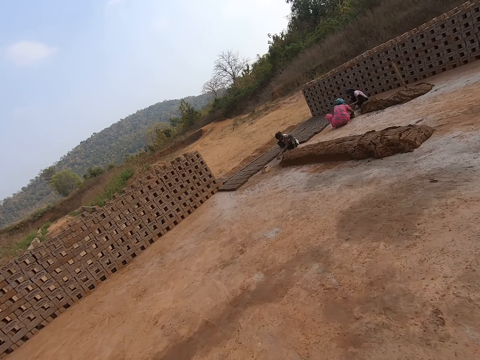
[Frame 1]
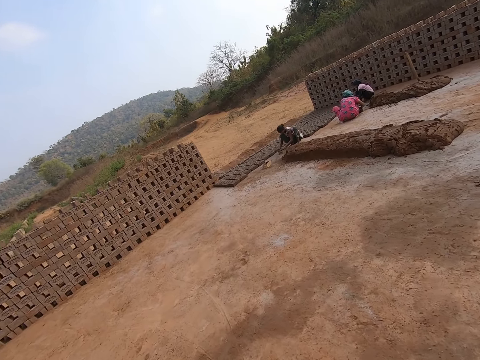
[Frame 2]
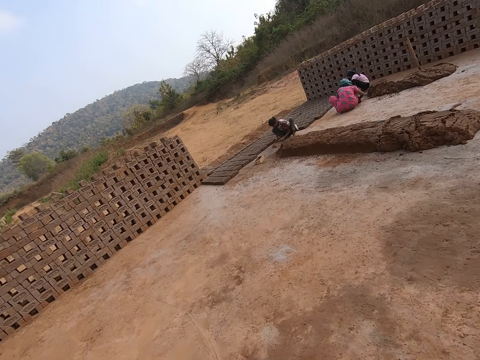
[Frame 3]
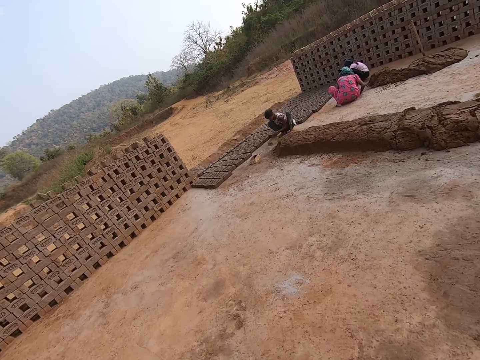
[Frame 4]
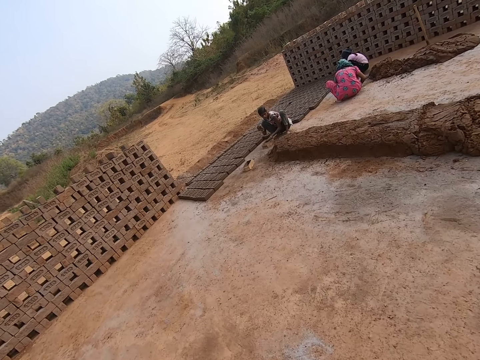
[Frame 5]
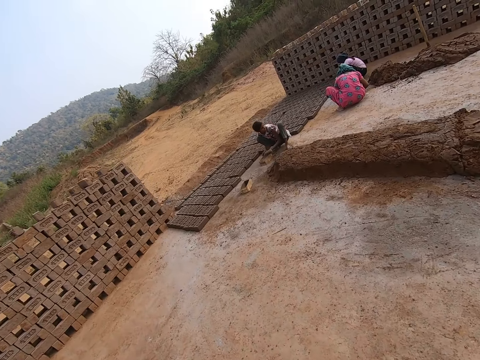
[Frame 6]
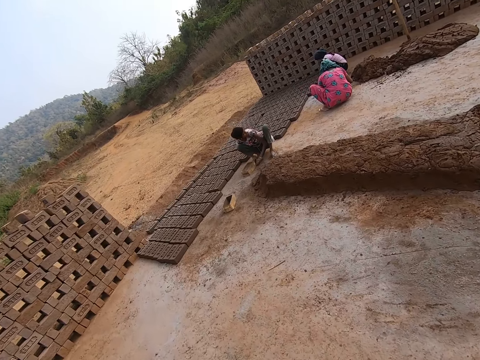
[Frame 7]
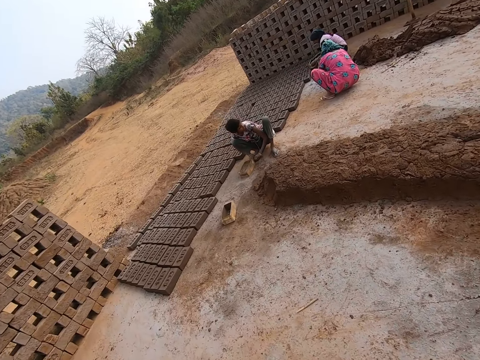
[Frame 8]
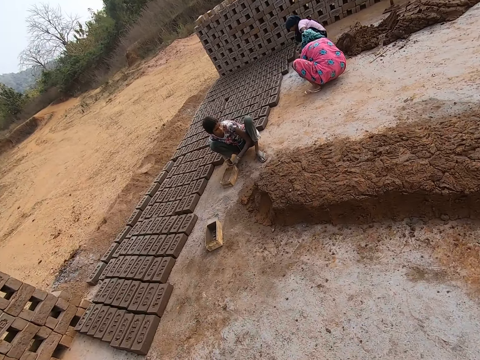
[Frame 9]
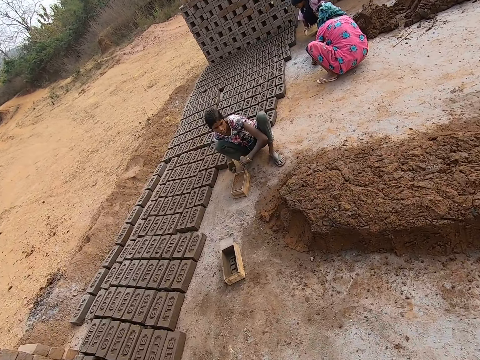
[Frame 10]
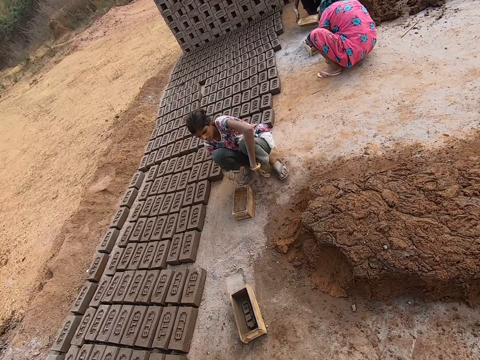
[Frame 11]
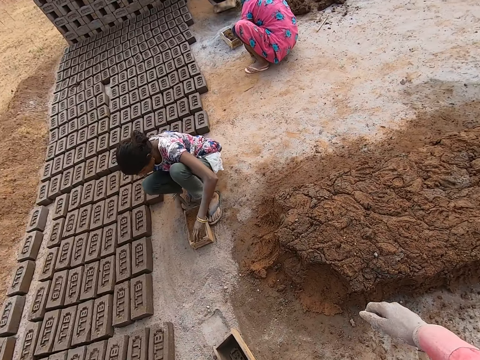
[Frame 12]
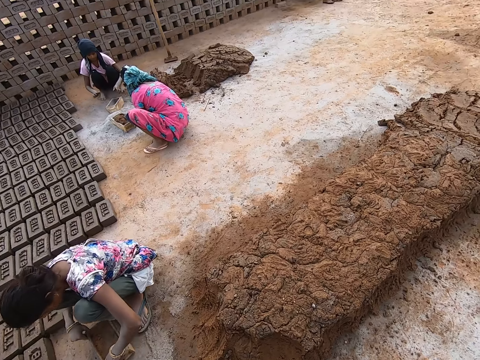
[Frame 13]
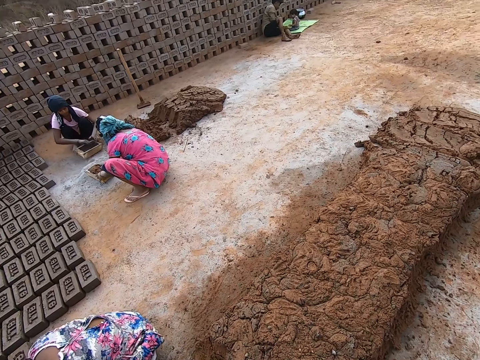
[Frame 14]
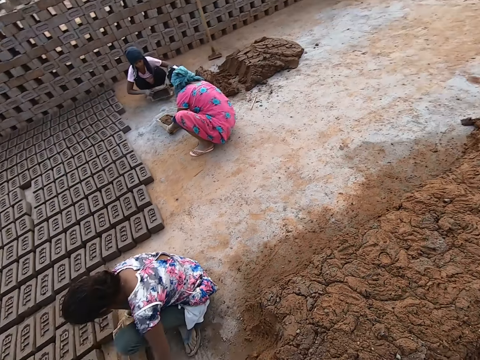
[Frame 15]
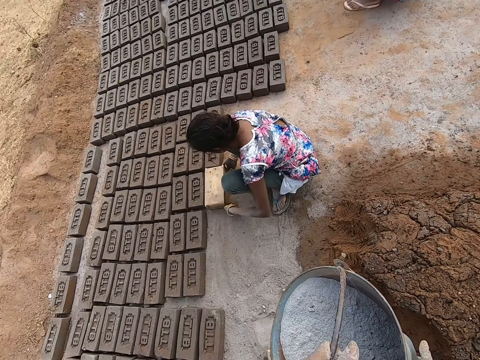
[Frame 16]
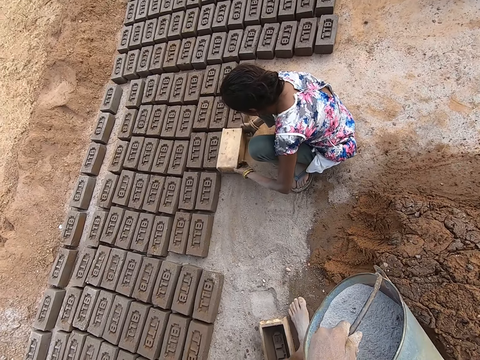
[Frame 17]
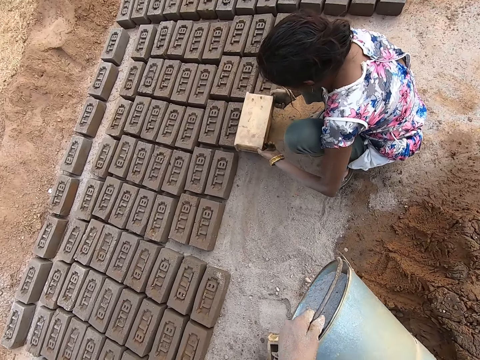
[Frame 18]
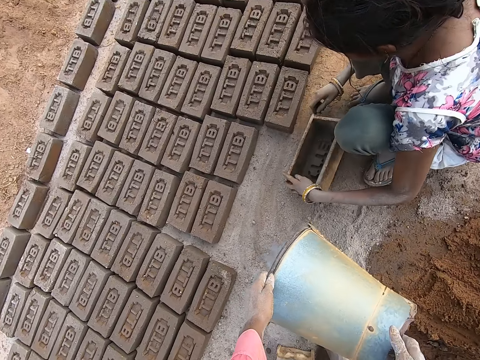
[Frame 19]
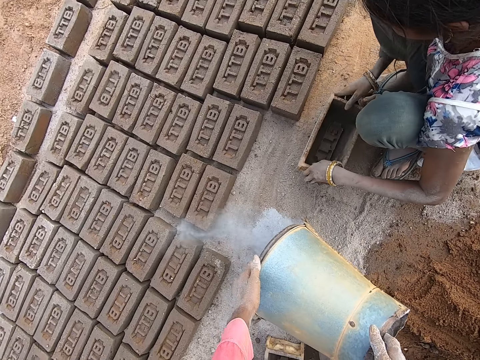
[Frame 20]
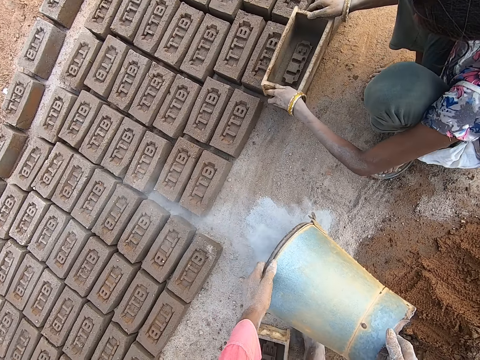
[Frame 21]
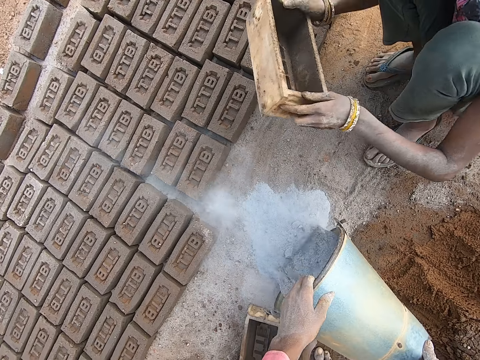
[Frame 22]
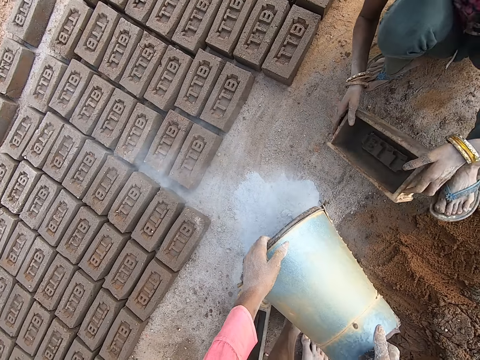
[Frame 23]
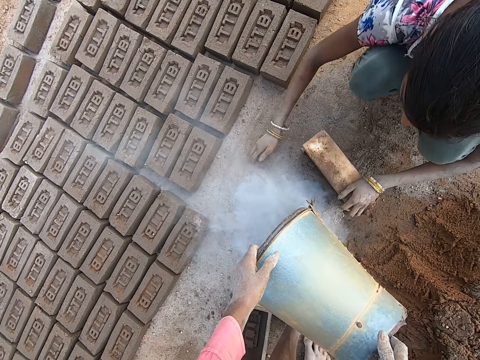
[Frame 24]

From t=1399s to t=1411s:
The camera wearer pours the soil on the ground.

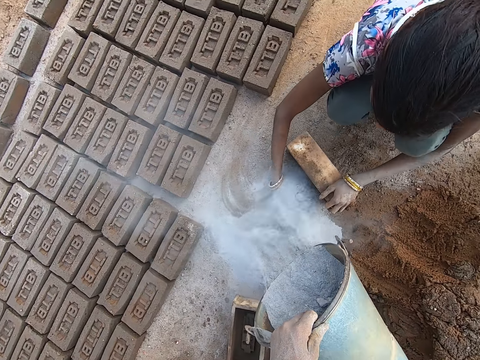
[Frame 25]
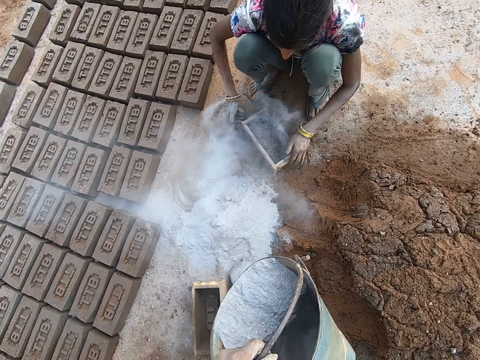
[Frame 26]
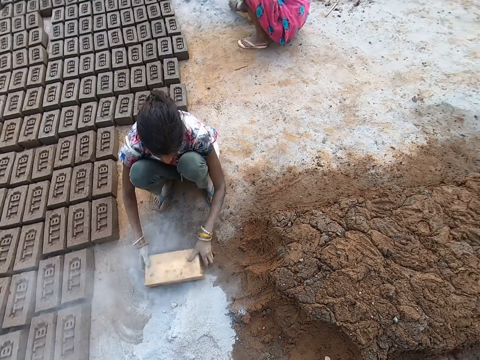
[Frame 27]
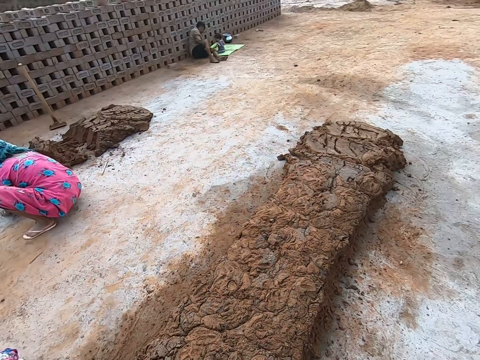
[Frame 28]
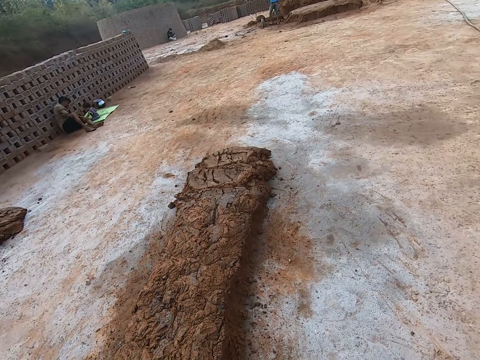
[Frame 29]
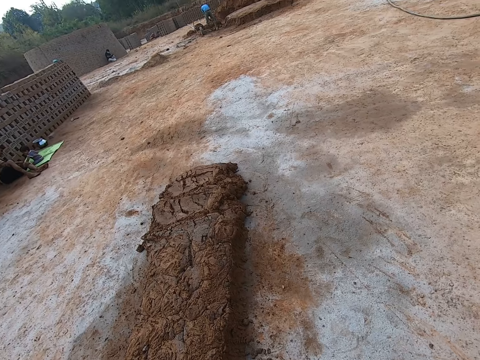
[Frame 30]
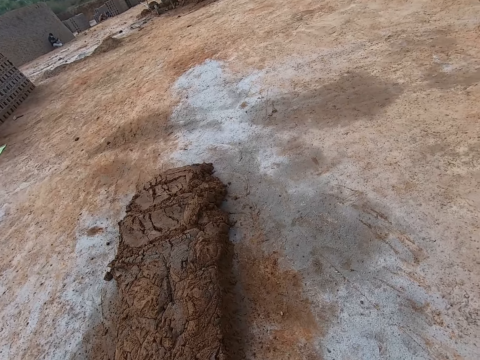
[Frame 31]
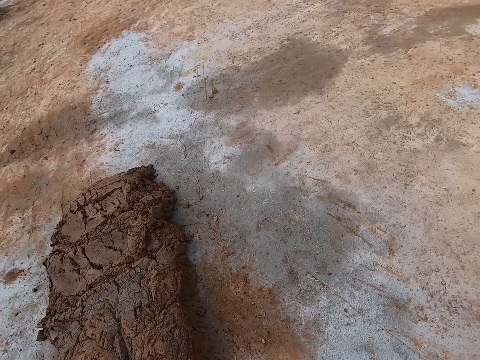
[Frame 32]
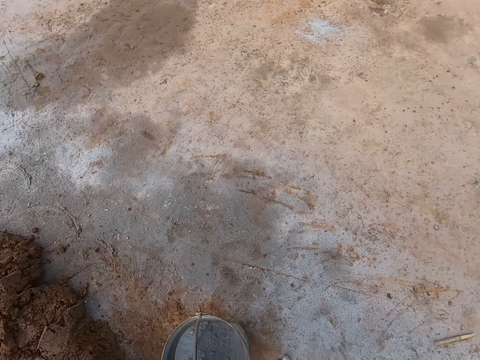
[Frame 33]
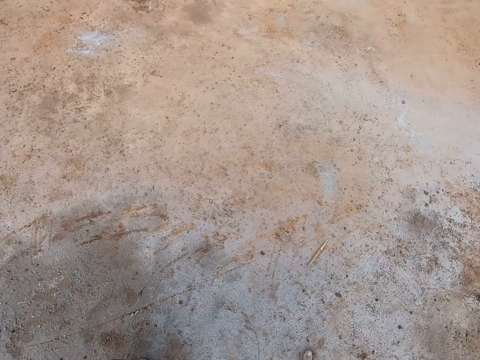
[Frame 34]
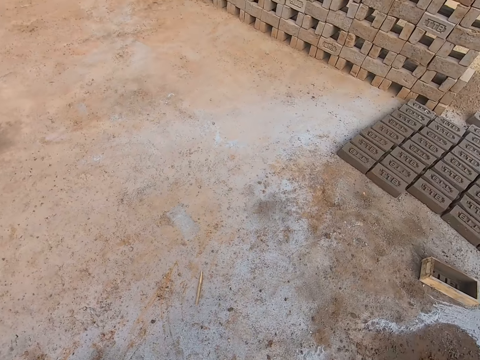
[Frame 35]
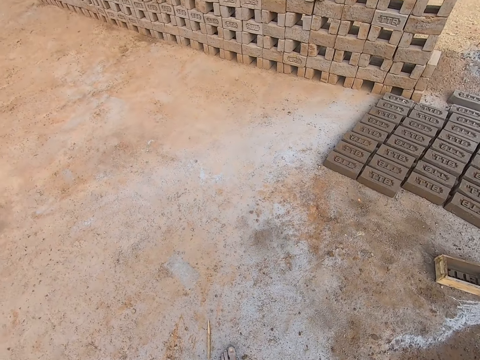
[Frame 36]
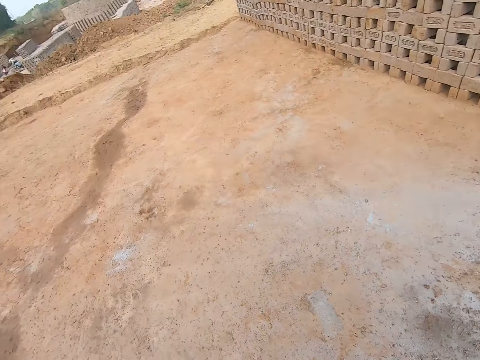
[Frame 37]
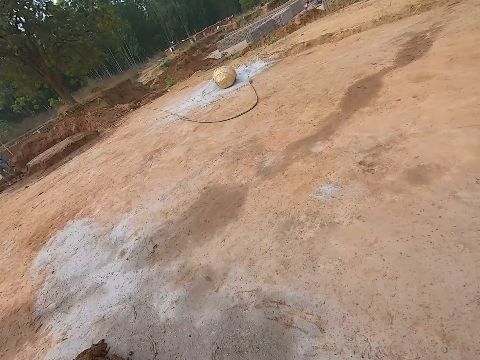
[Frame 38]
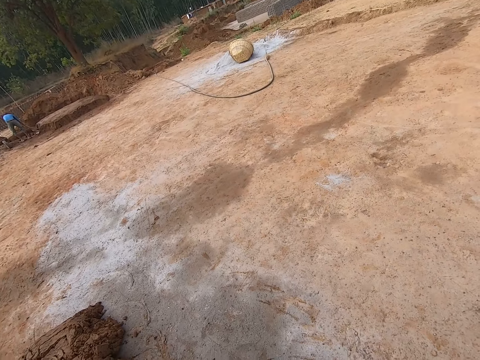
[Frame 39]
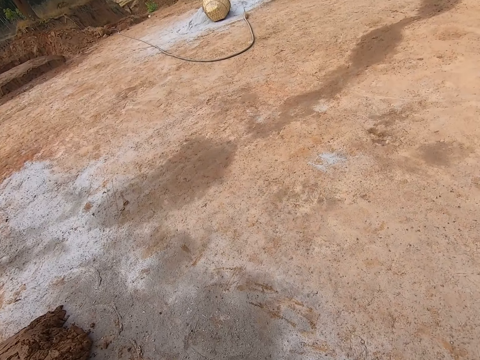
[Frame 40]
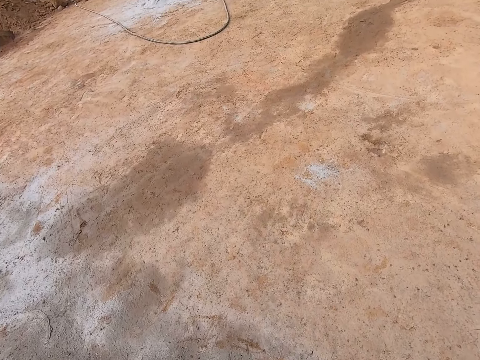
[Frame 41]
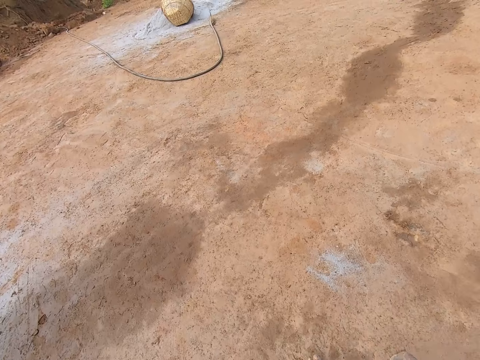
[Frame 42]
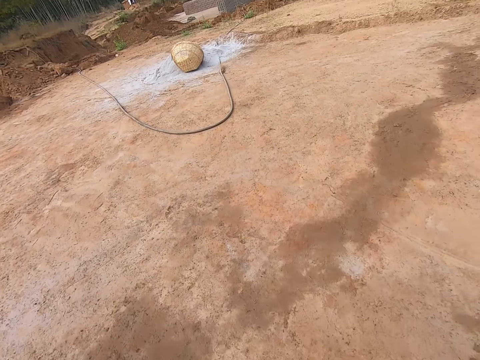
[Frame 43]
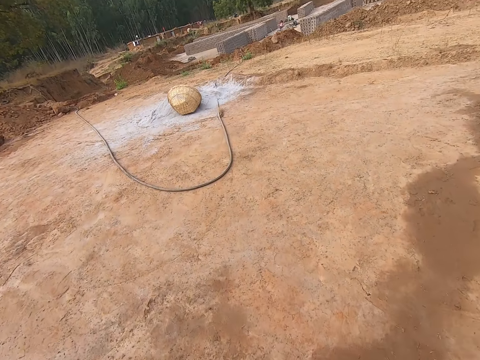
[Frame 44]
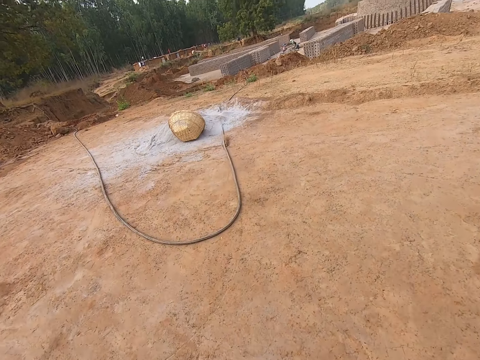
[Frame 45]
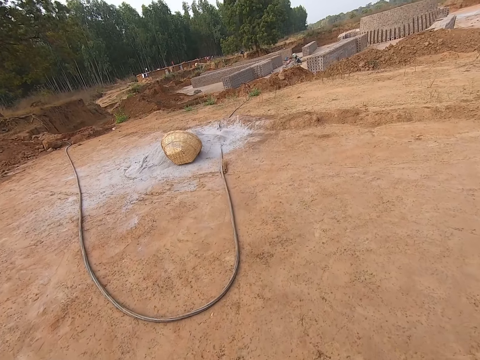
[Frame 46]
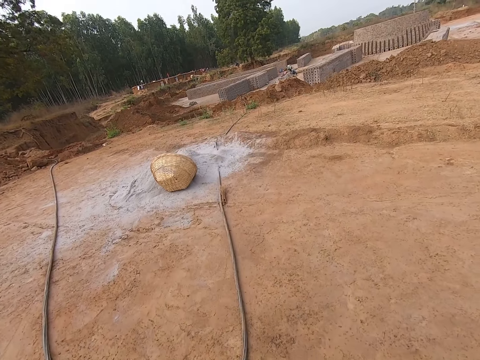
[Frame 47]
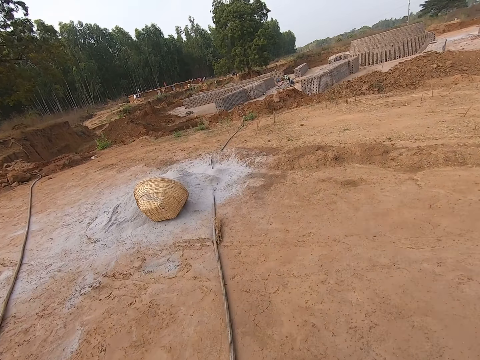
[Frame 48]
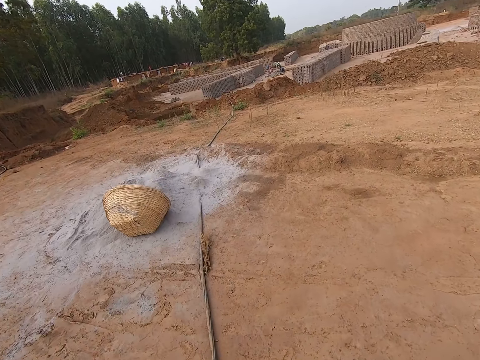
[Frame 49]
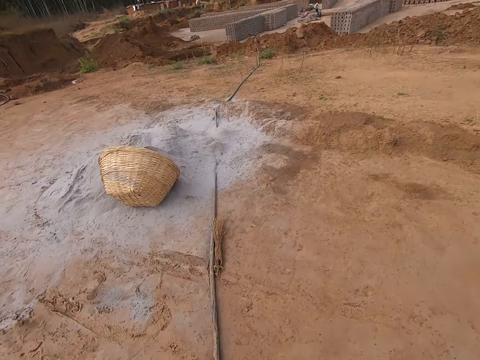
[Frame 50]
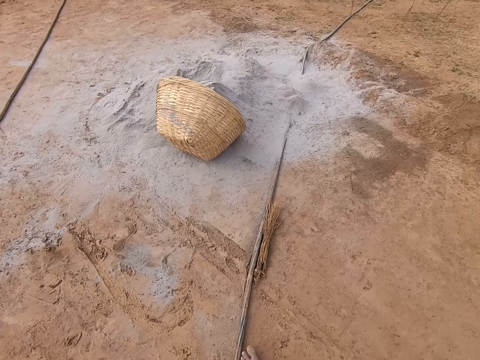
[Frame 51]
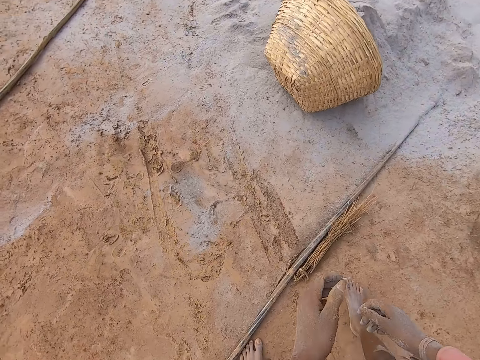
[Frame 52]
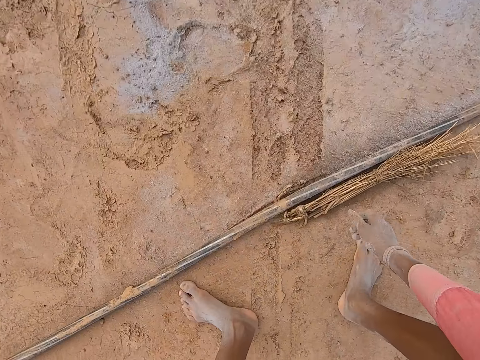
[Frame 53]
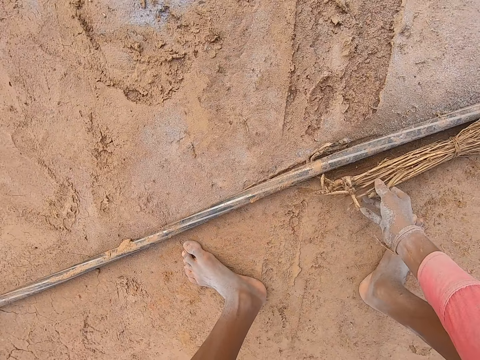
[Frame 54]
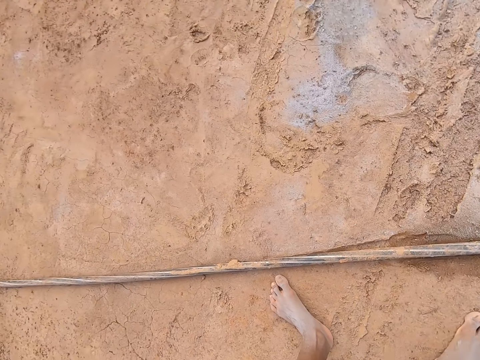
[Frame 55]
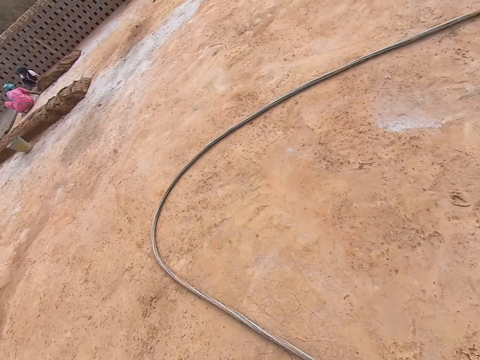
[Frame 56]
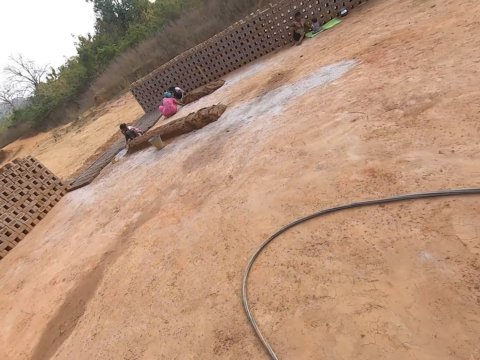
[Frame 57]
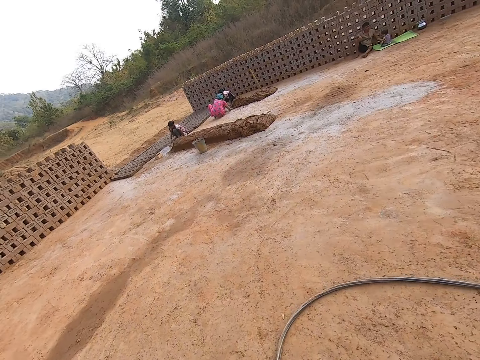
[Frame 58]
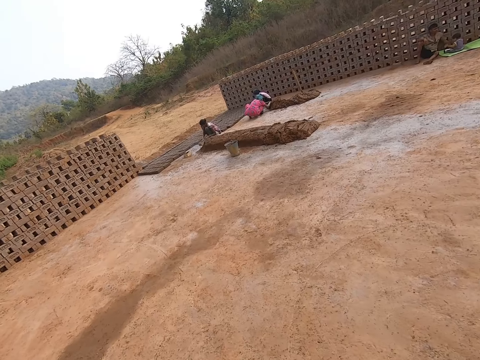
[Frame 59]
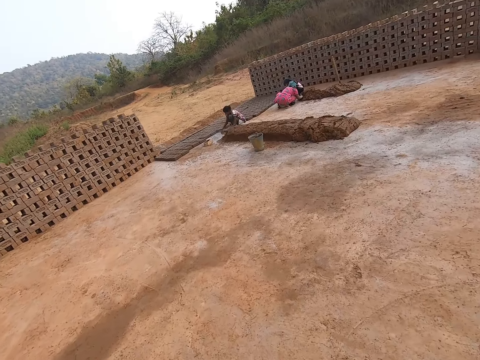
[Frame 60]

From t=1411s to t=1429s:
The camera wearer walks. They look around the compound. They put the bucket down. They look around the compound. They walk around the compound. They pick the broom. They walk.
